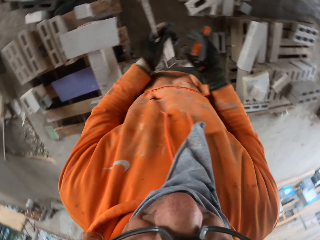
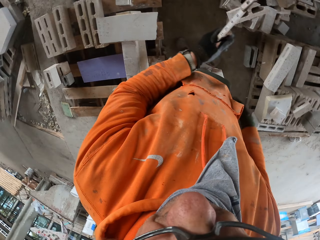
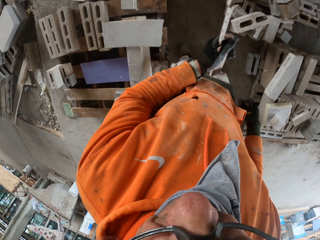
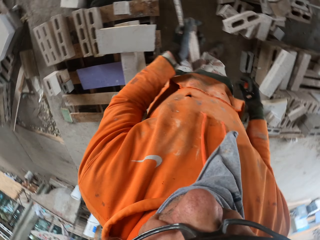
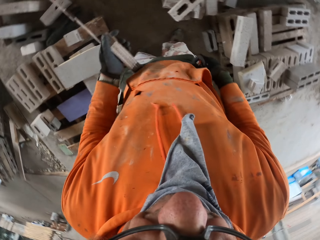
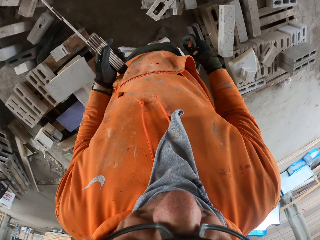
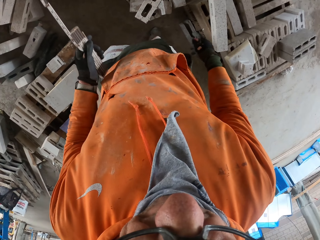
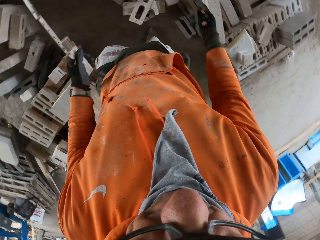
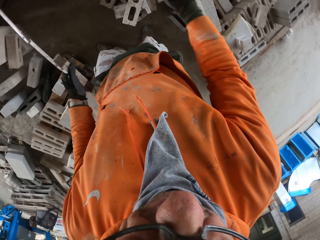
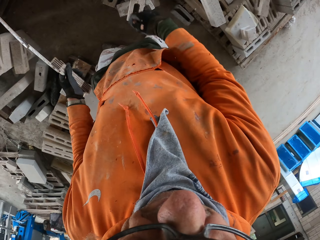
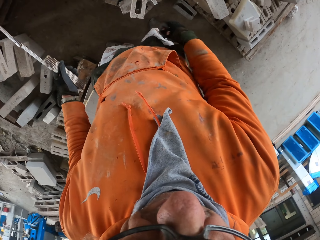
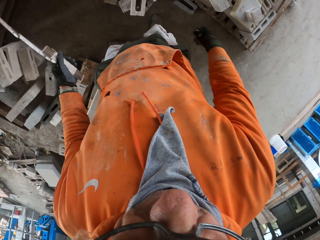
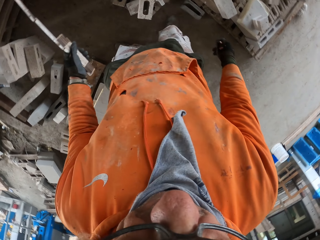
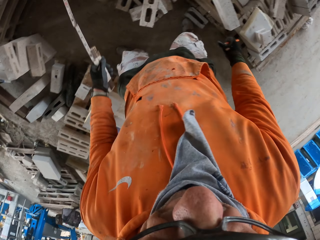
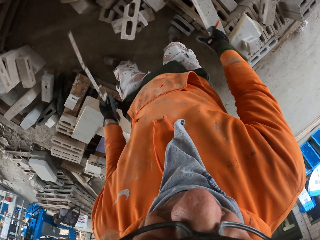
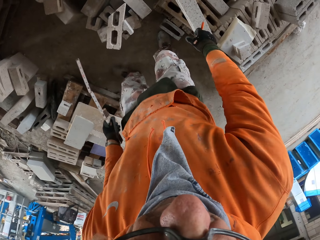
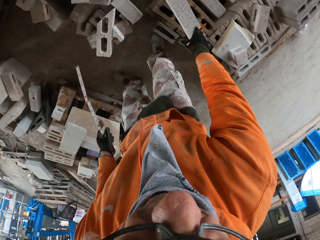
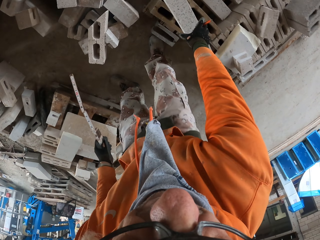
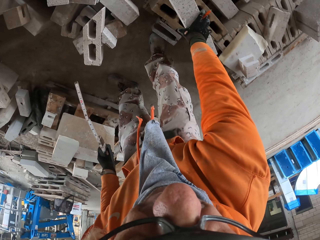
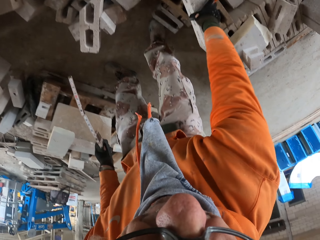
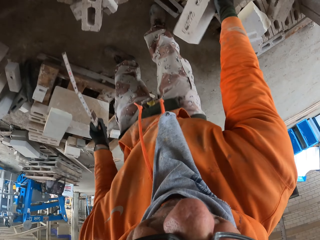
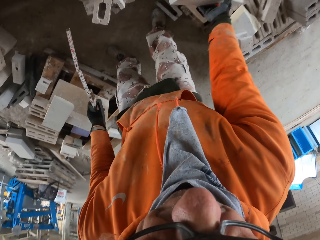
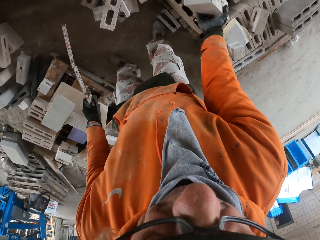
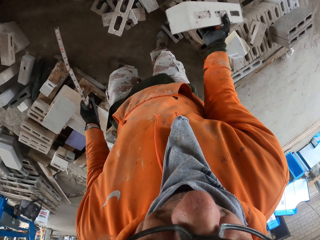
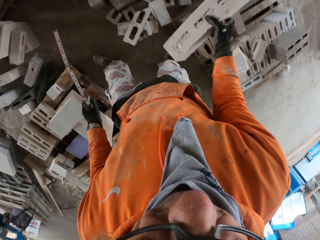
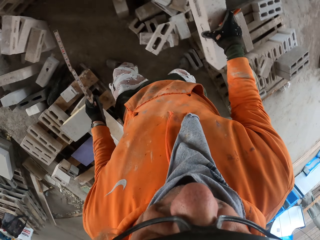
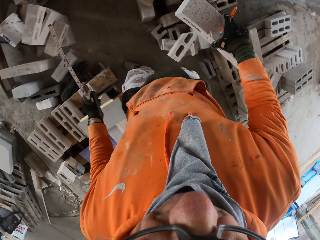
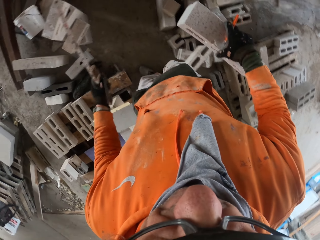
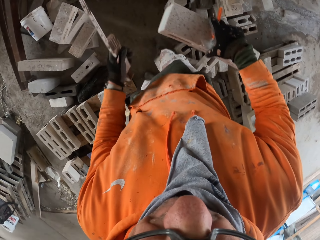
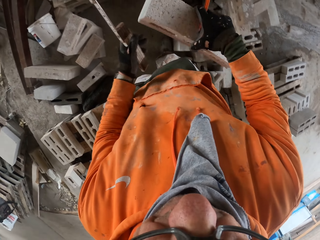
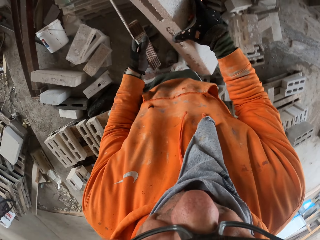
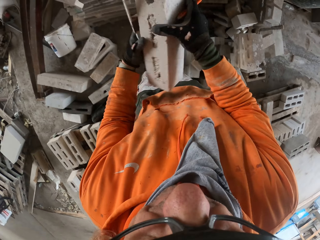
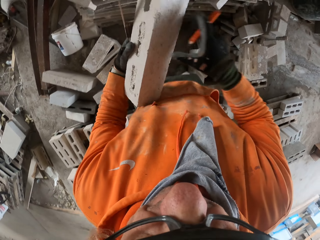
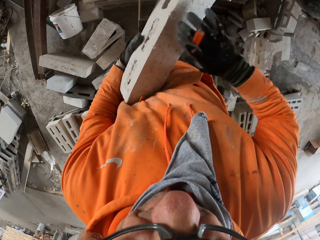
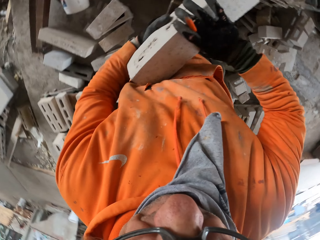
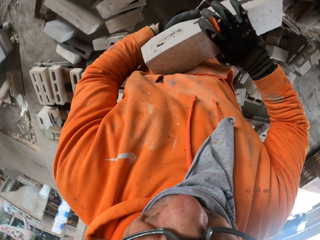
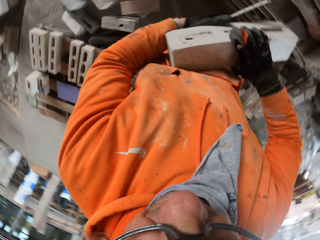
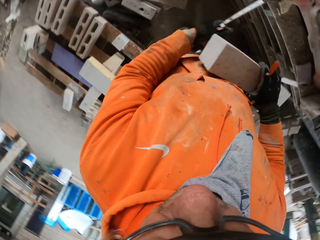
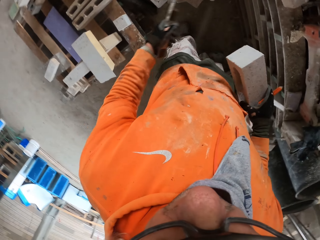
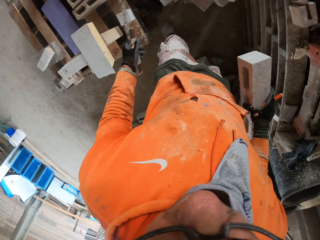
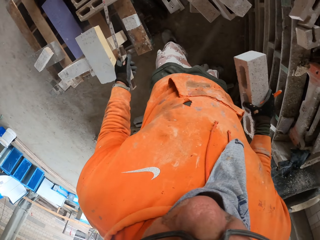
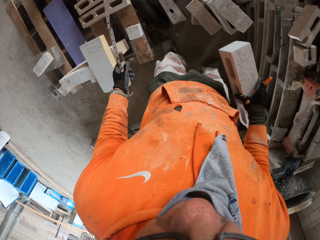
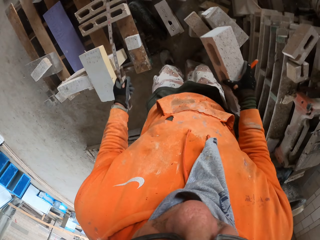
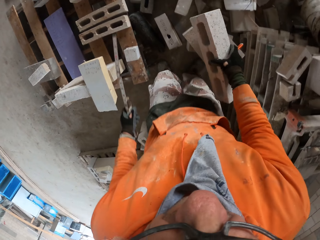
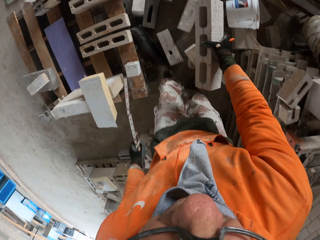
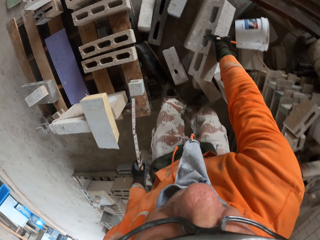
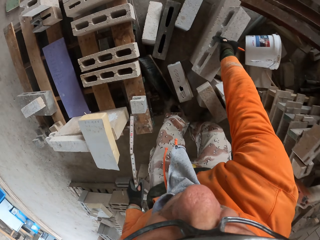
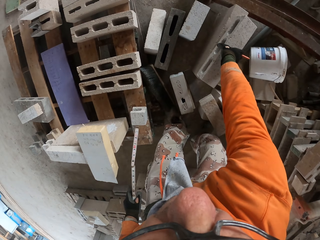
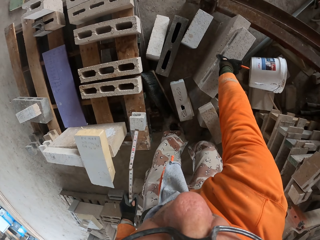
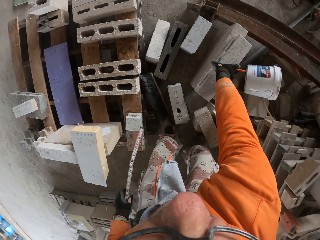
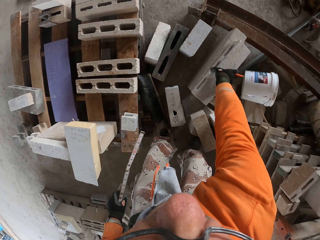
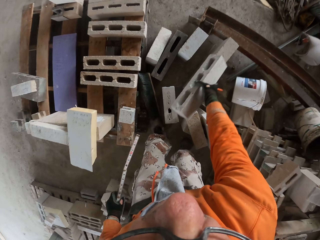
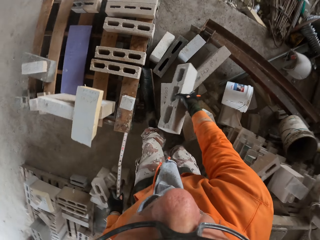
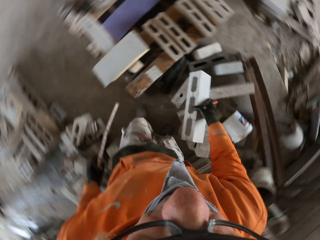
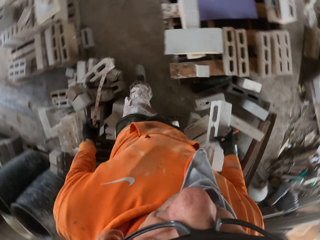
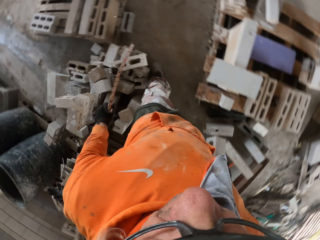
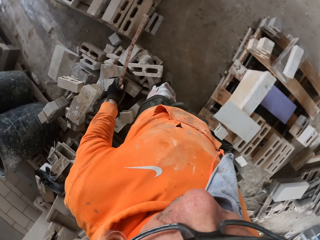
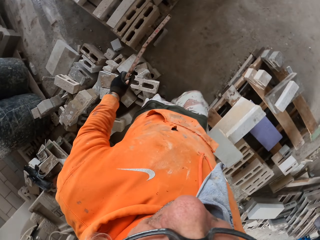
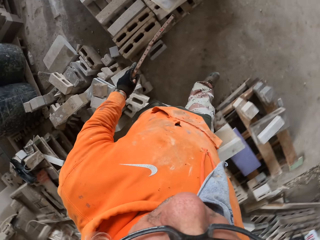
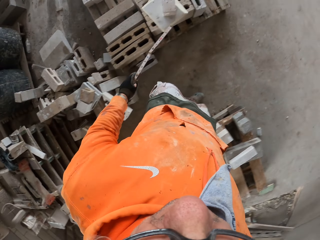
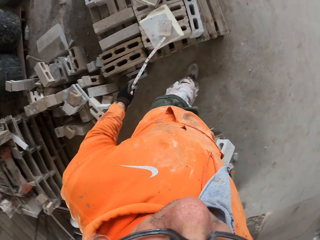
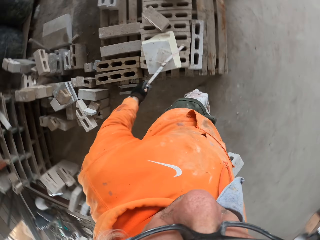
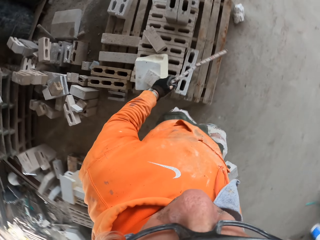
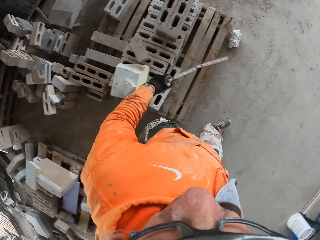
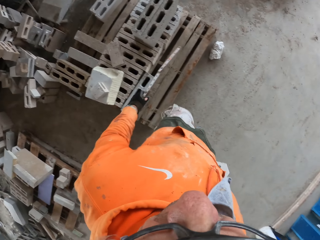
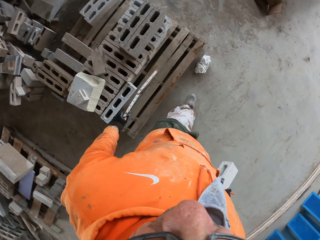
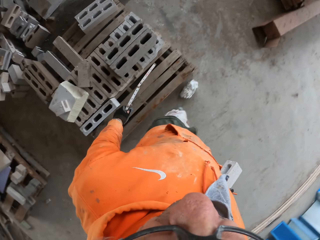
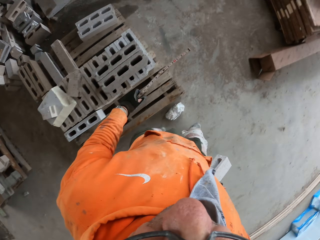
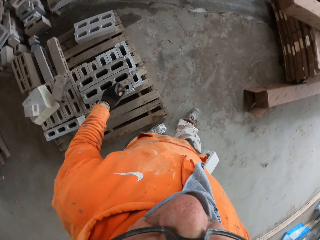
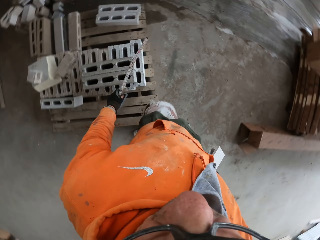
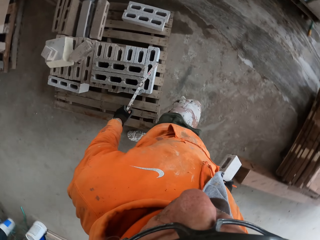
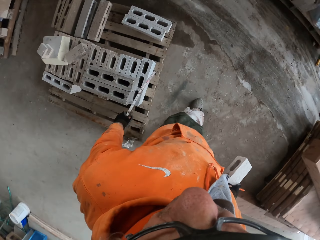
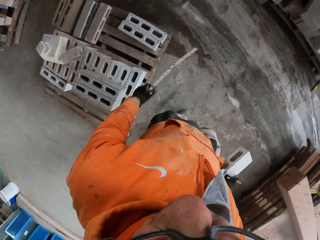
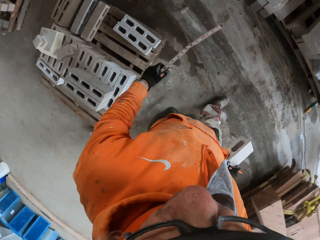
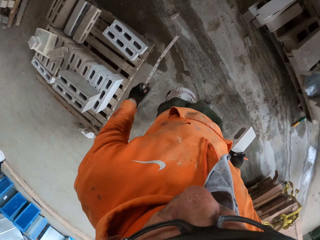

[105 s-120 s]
The camera wearer walks around a garage. They look around the garage. They pick up a block. They walk around the garage. They look around the garage. They walk around the garage. They put down the block on the floor. They pick up the block. They walk around the garage.

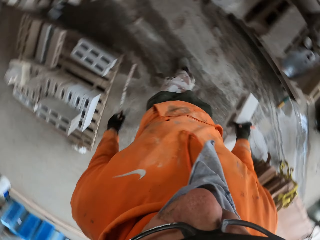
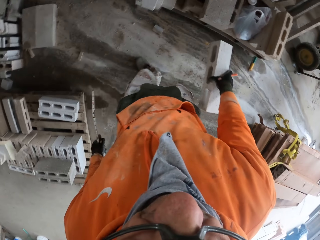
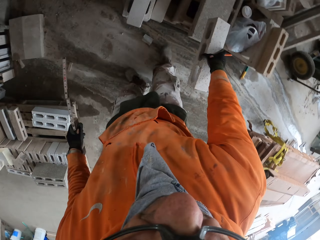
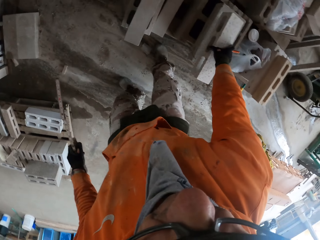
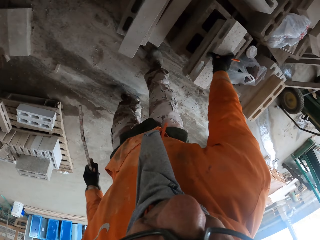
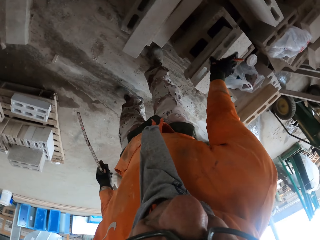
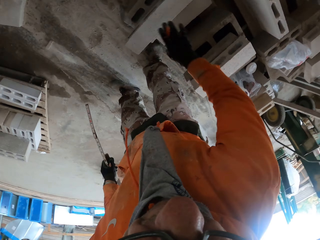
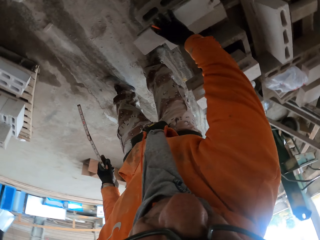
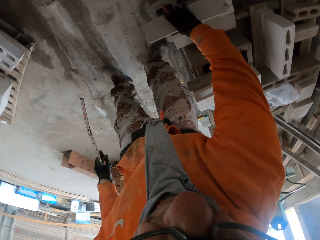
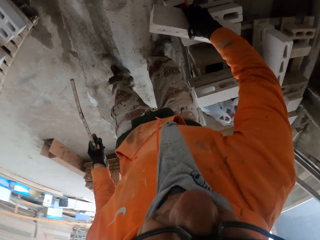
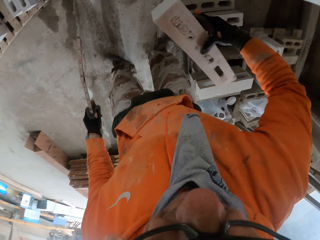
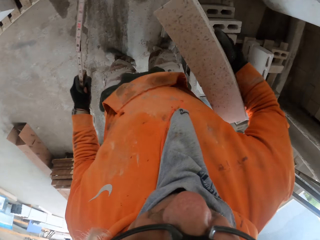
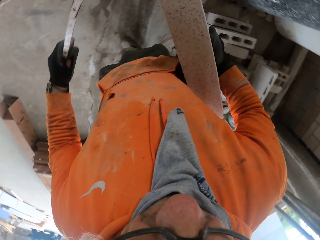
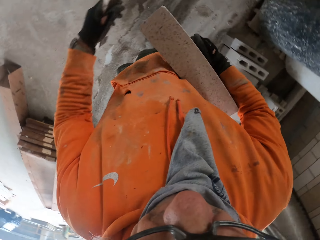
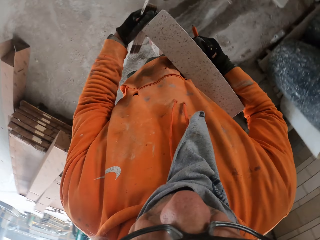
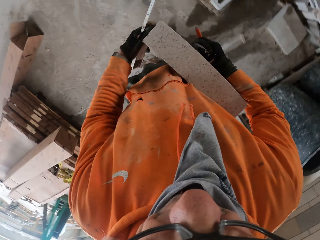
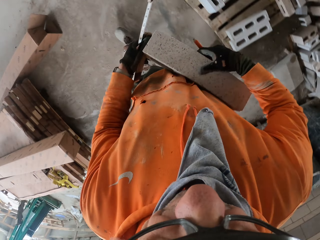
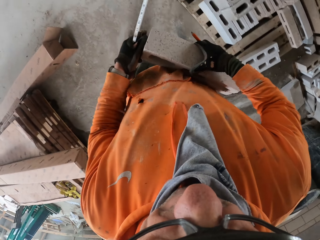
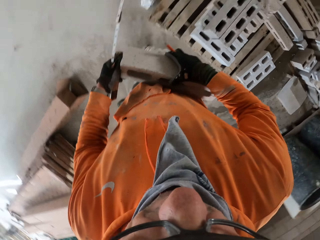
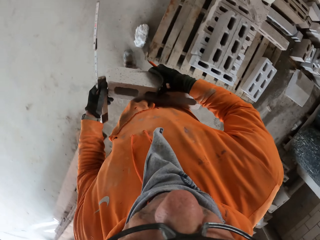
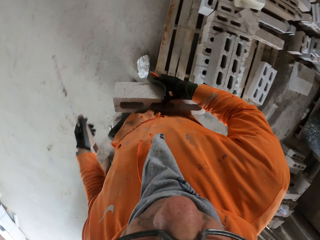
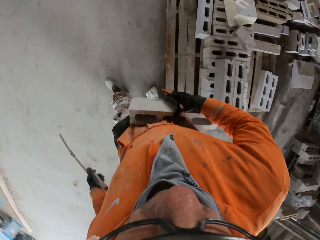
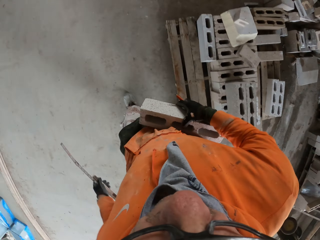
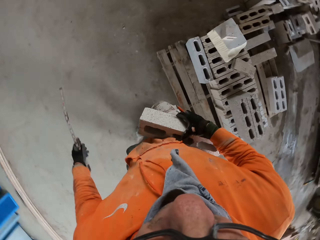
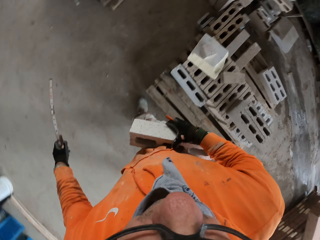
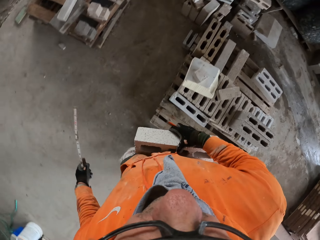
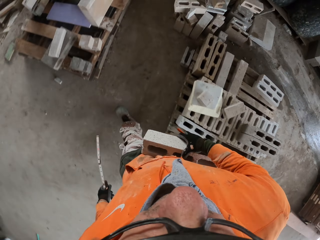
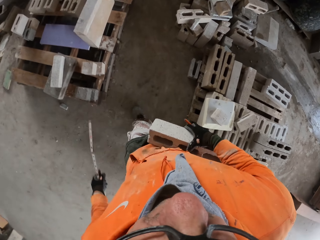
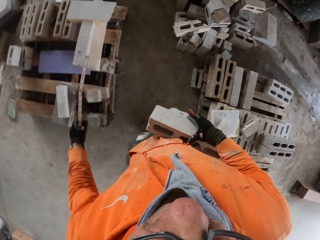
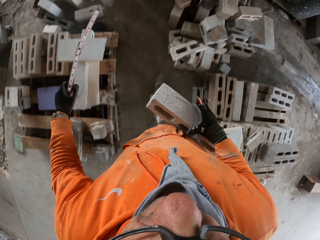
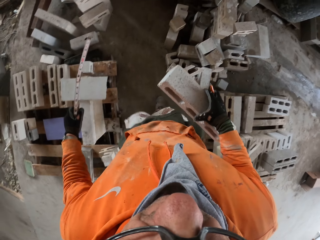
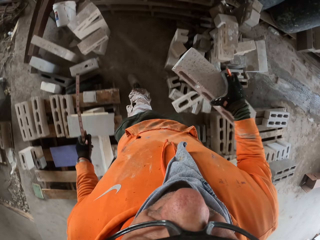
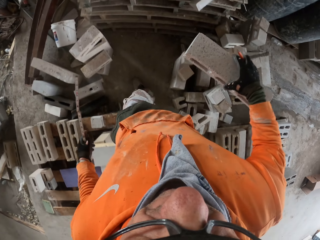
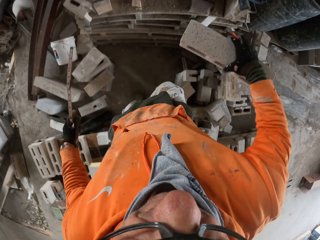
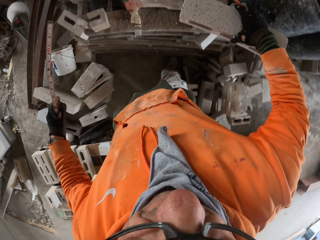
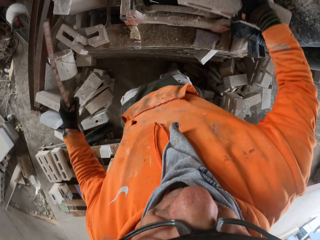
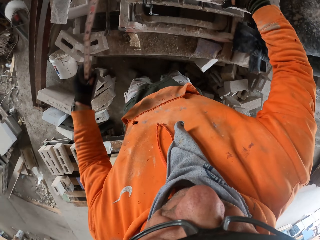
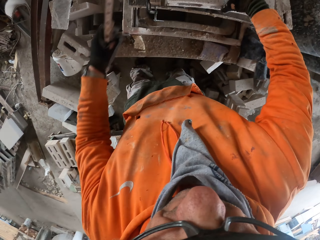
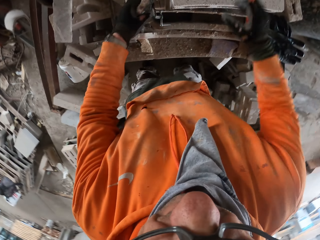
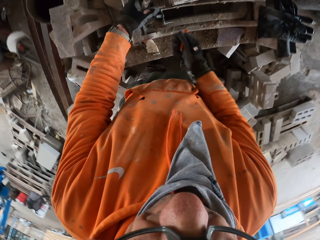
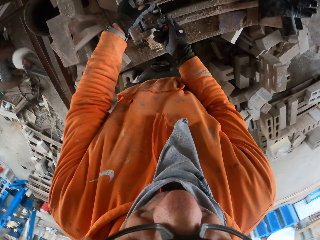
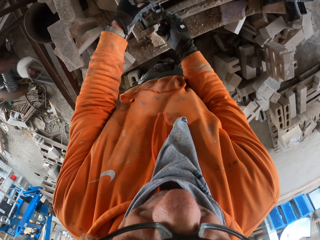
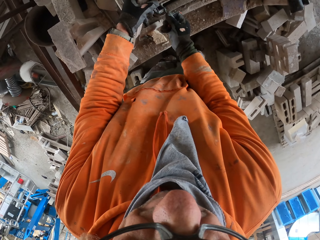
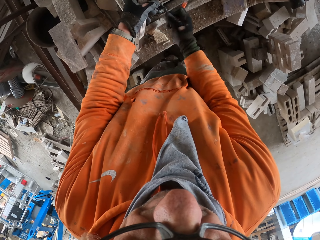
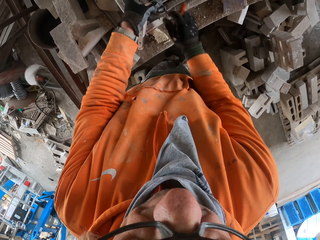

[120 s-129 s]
The camera wearer places the brick on the floor. They pick up a block. They walk around a garage. They place the brick on the machine. They fix the machine.
